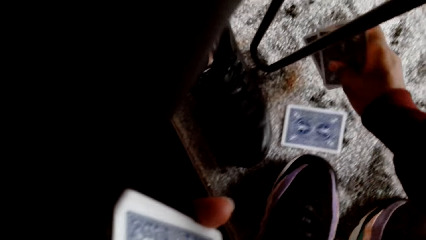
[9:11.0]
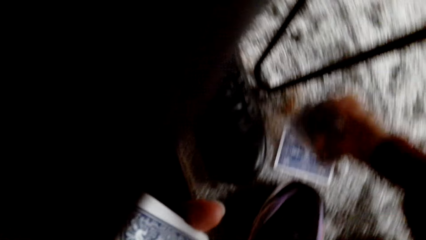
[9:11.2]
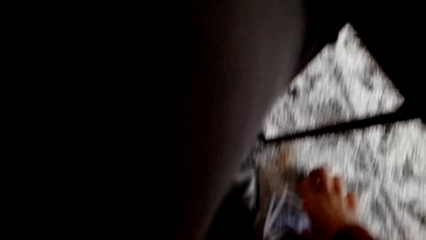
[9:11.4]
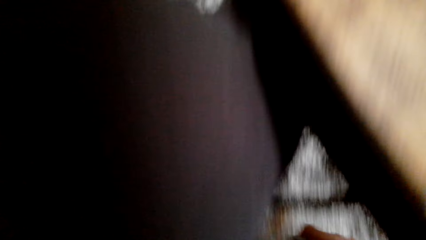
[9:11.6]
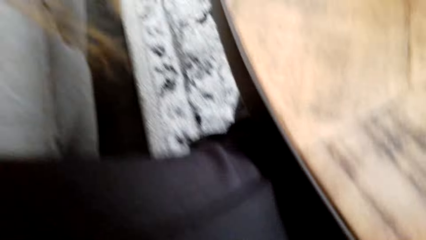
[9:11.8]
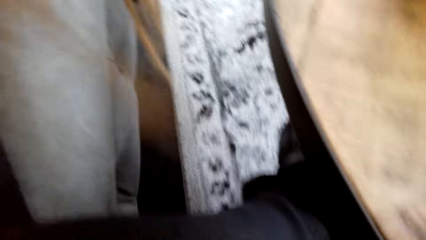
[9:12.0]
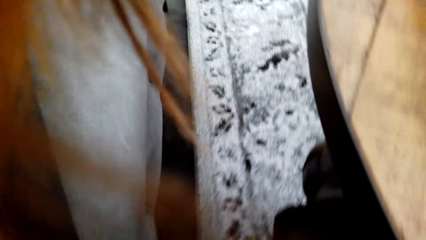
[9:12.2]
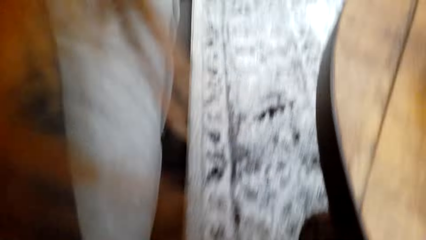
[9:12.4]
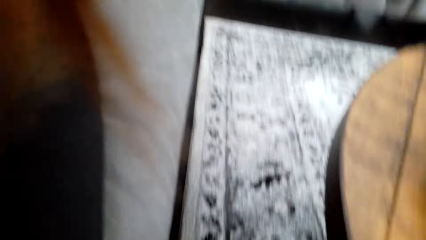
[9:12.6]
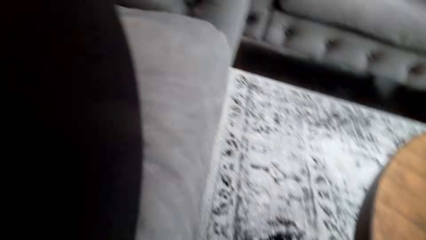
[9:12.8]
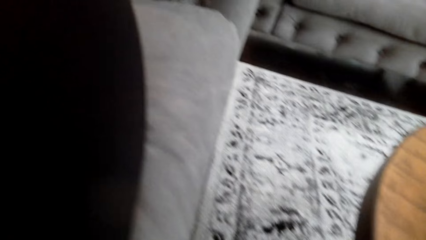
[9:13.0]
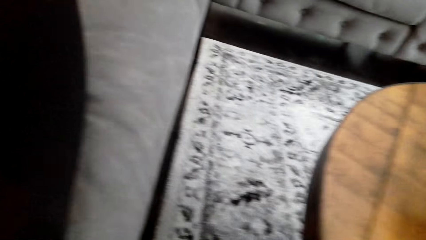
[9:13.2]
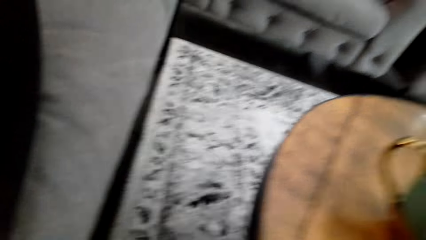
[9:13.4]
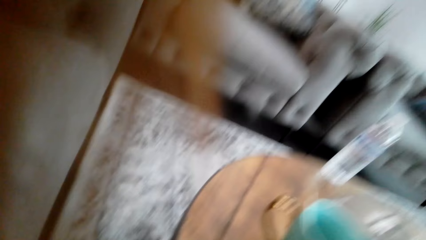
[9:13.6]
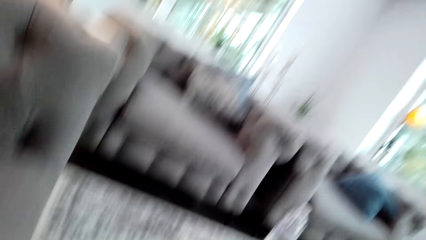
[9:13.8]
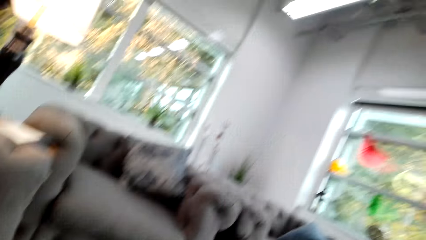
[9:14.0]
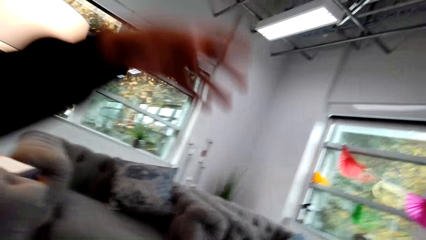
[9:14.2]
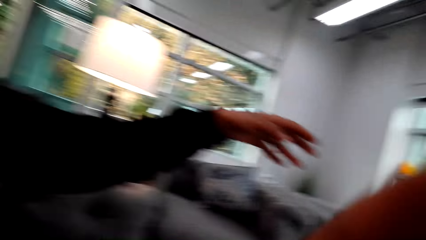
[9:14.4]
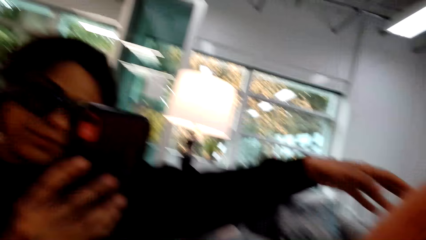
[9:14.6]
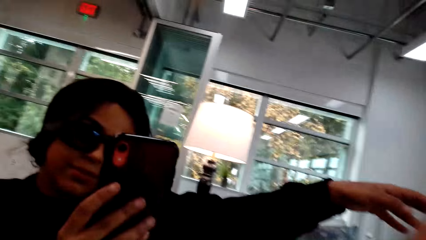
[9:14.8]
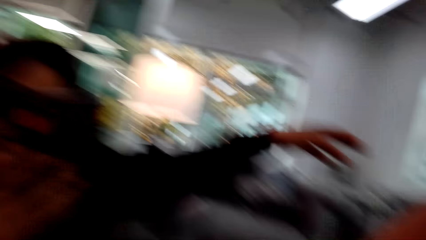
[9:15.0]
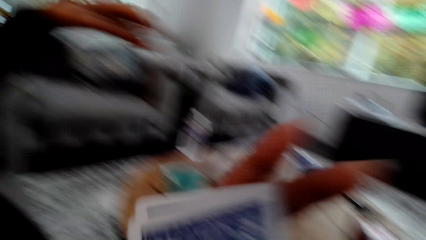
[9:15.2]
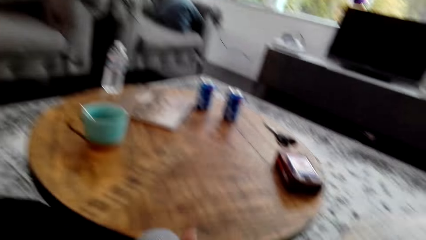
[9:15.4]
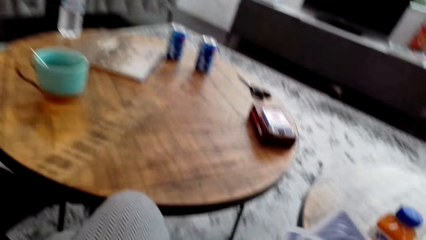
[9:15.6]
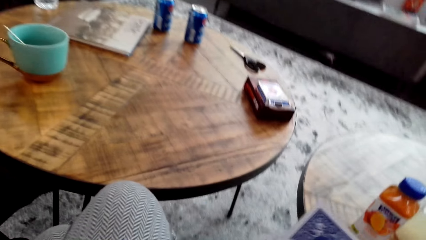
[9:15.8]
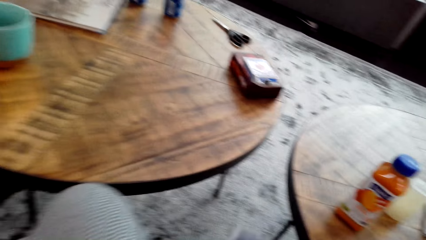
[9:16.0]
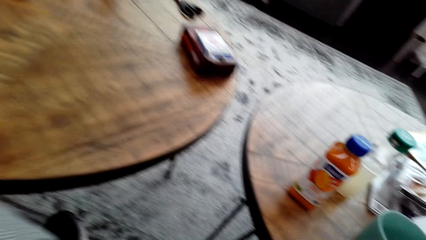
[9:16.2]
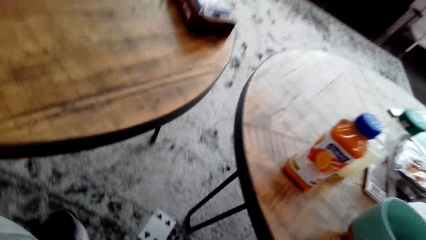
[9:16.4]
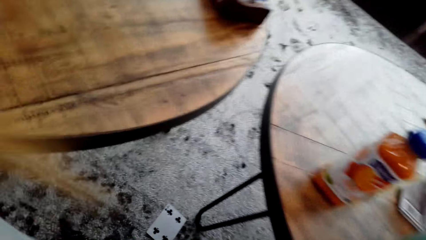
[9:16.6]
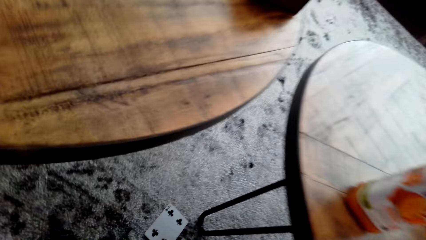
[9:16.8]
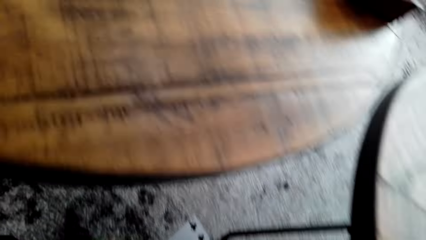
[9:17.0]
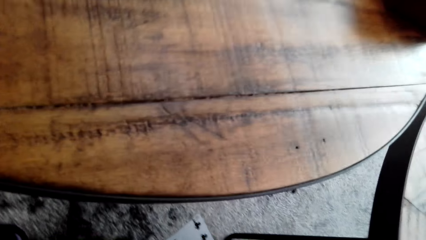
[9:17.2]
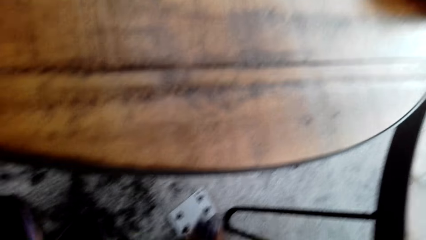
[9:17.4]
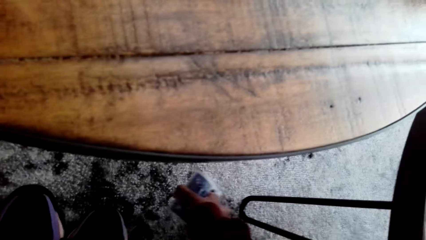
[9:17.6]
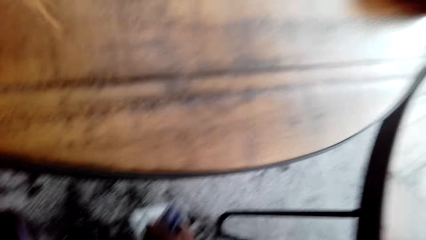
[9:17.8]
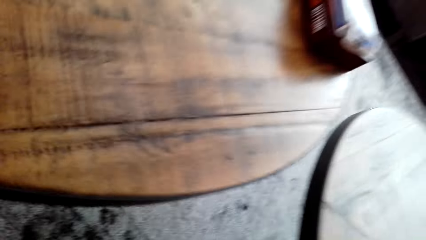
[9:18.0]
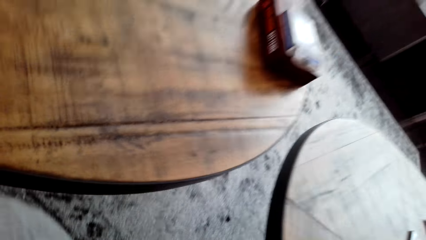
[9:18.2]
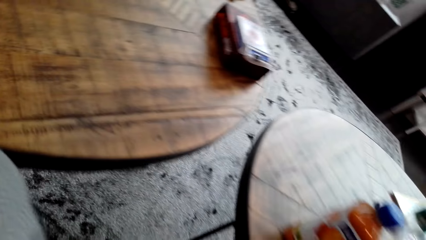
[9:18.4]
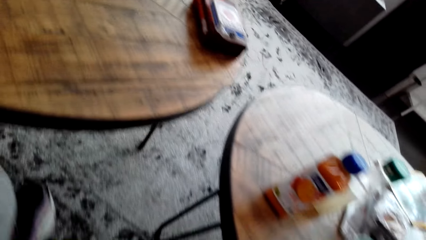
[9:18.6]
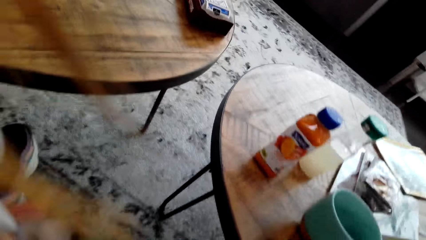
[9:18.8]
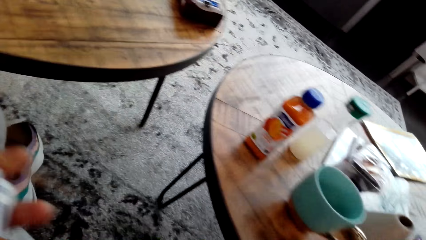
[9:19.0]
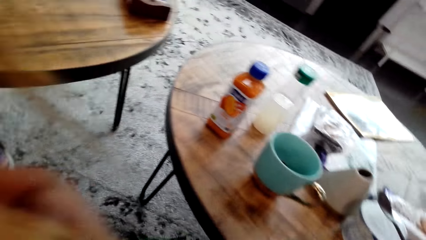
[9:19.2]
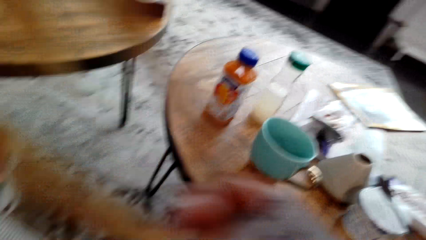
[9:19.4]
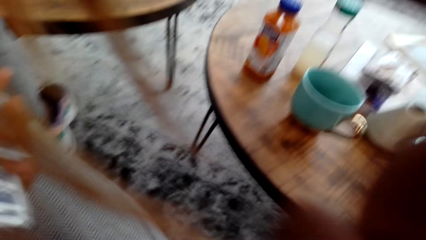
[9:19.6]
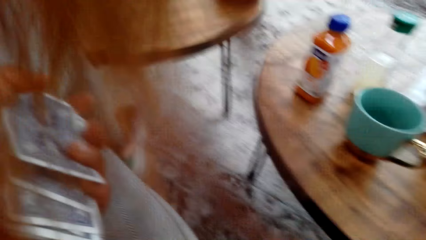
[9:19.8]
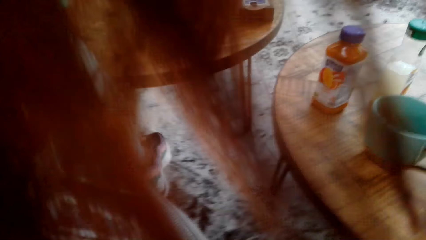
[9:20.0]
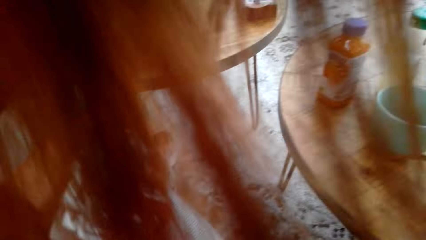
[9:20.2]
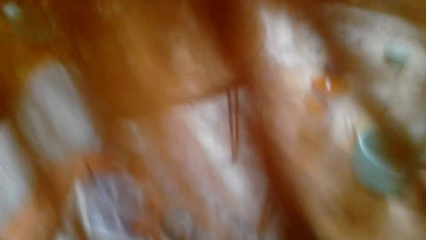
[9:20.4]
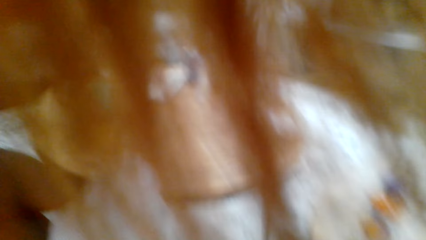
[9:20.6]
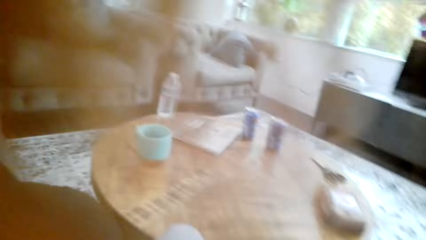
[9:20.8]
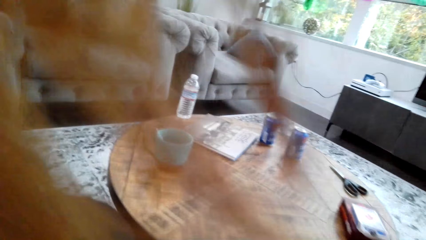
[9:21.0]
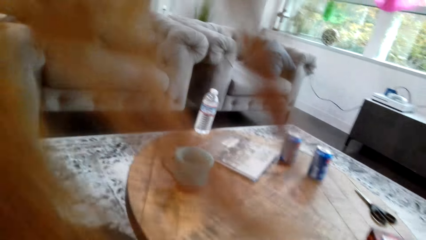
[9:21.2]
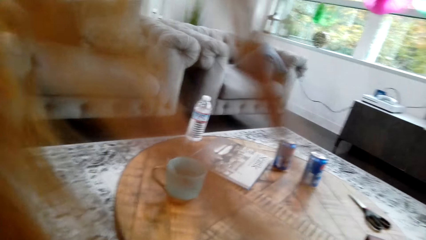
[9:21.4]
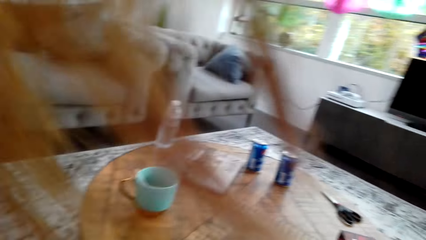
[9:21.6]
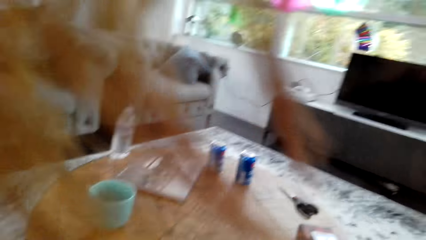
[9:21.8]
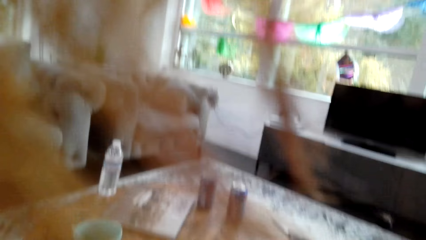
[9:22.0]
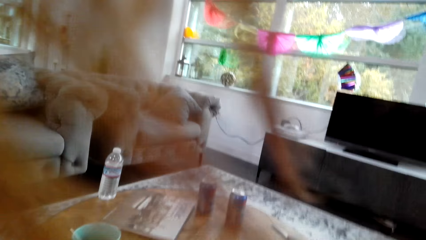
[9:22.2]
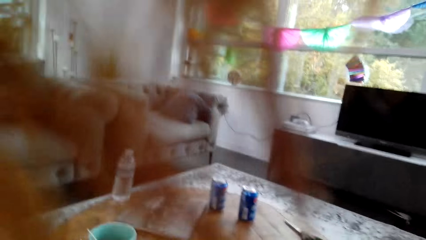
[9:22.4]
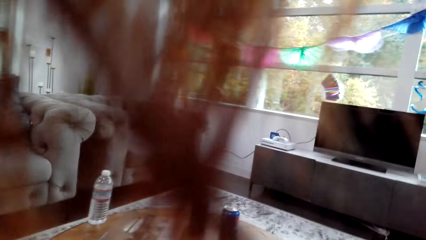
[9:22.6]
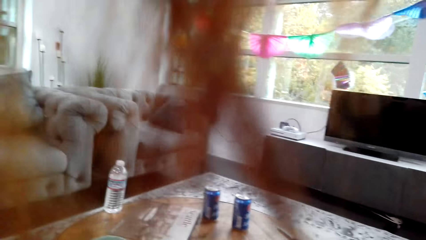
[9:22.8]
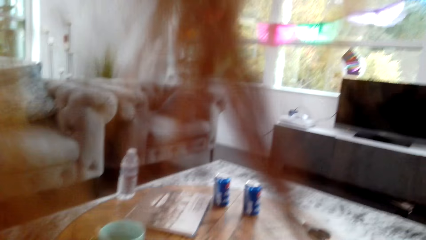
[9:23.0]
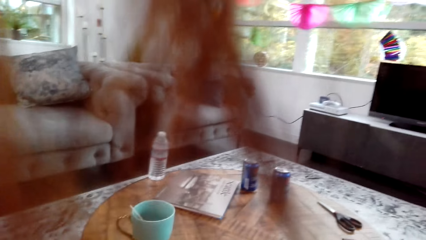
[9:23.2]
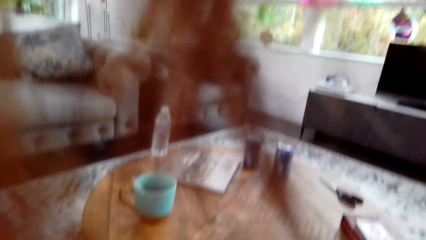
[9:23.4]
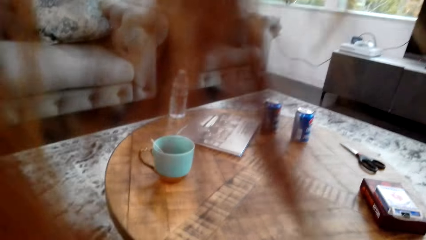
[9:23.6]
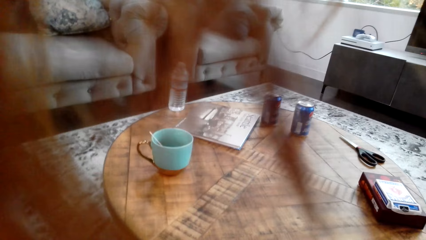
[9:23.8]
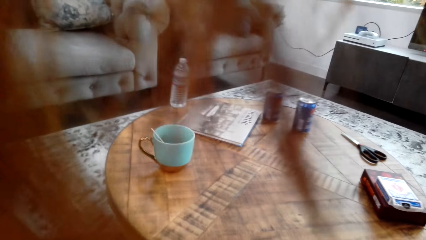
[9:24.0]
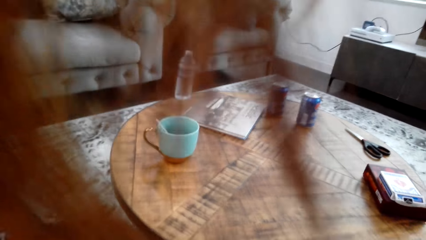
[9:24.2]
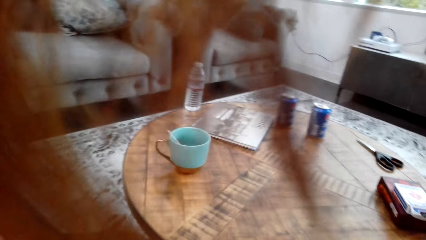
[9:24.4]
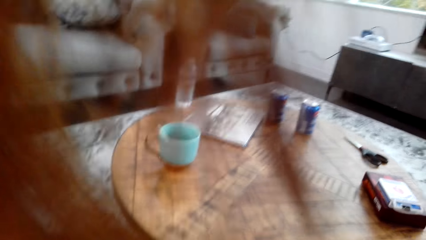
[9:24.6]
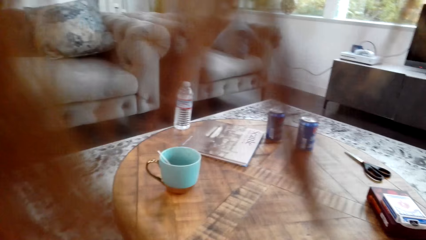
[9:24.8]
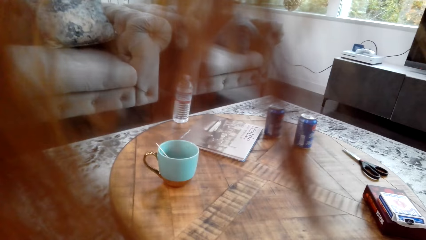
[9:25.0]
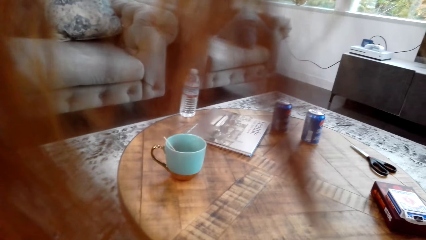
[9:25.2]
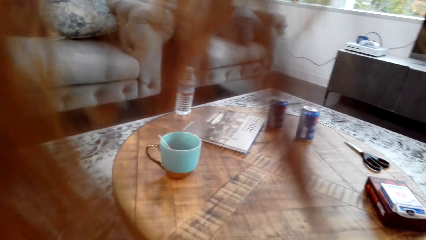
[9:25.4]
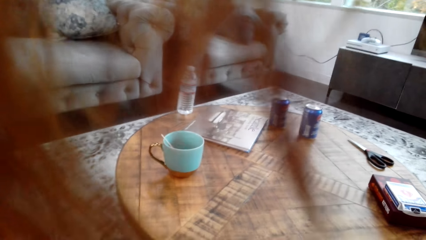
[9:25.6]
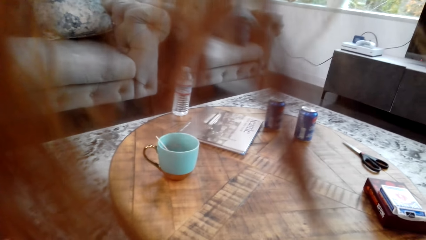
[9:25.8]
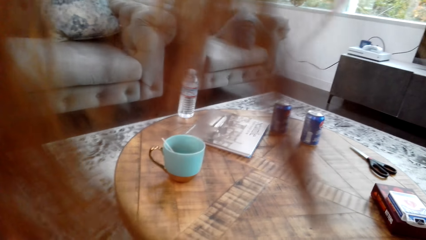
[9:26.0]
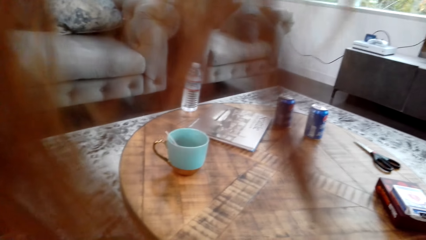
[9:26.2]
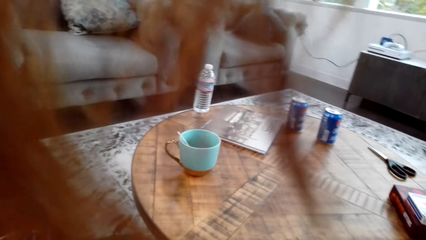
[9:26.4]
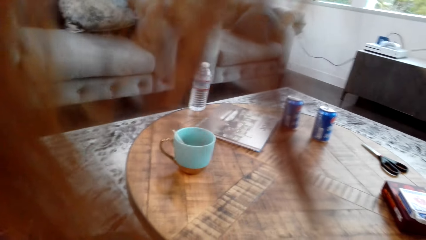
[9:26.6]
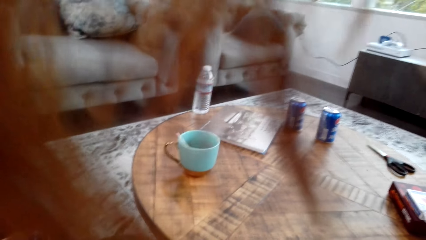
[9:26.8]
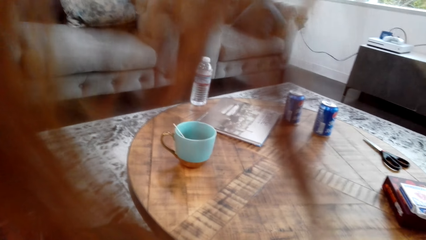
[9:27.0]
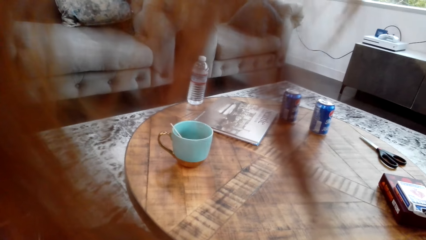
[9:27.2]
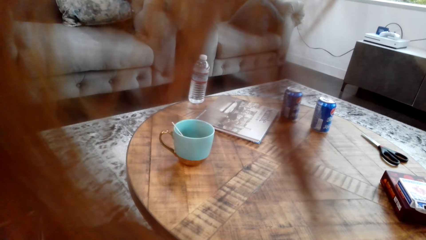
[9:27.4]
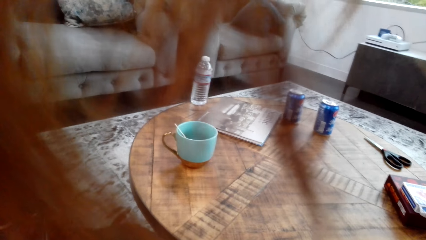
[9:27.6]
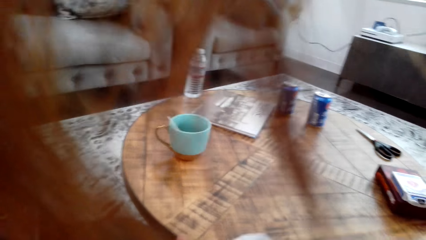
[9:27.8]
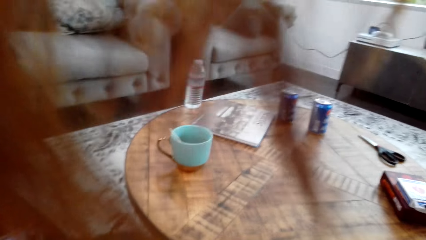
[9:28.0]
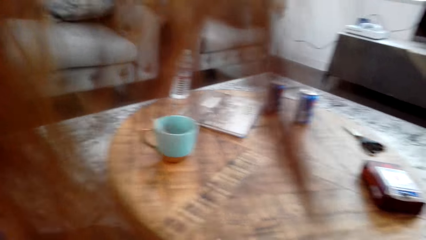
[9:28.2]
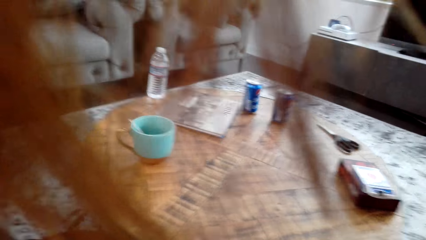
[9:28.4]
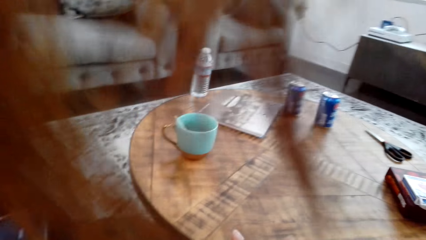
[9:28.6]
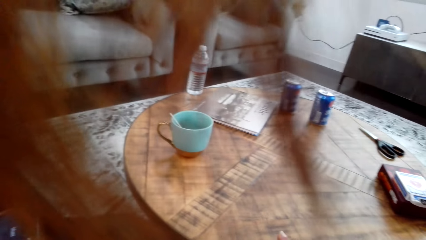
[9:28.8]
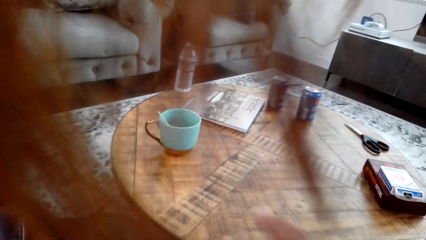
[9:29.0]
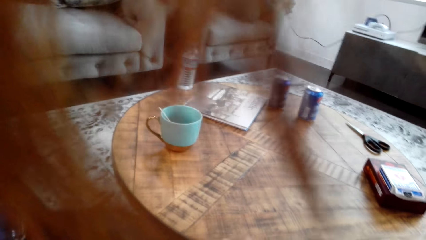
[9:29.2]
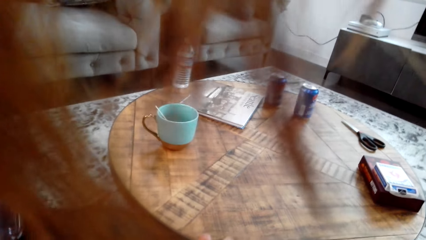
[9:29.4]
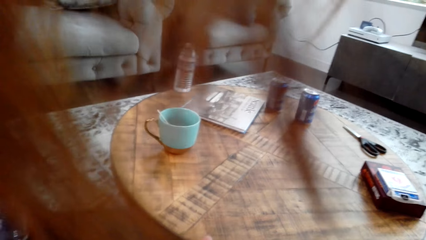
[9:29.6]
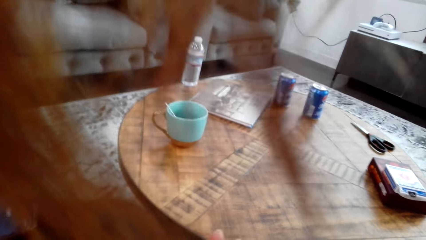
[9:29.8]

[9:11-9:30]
The camera wearer picks a playing card with the right hand. They do so again. They look around a room. A woman lifts her left hand. She operates a phone with her hands. The camera wearer picks up cards from the floor. They look around the room. The woman looks around the room. The camera wearer looks around the room.
